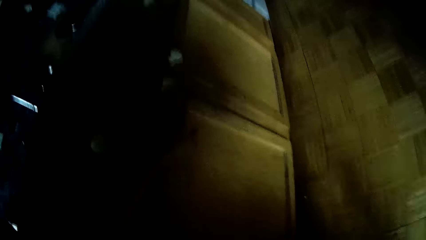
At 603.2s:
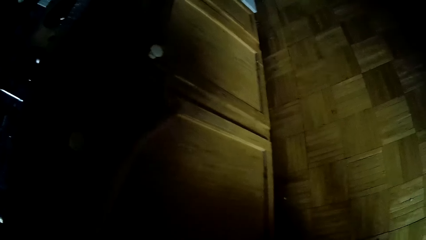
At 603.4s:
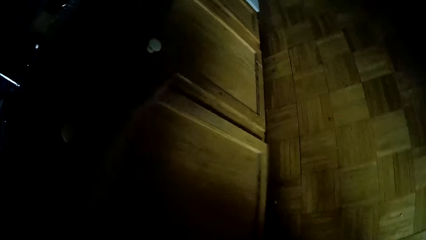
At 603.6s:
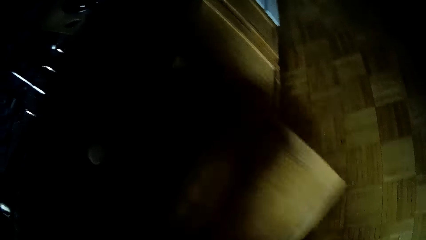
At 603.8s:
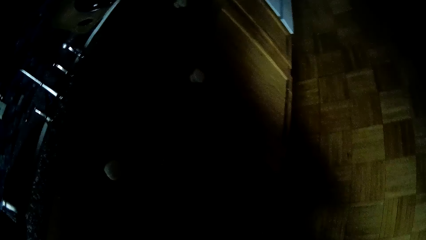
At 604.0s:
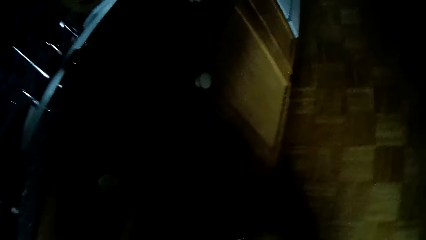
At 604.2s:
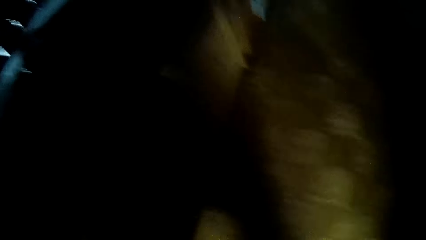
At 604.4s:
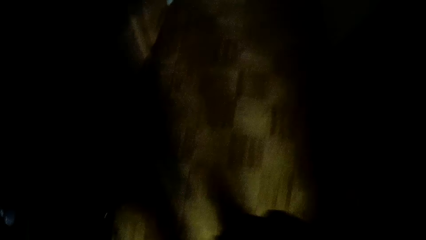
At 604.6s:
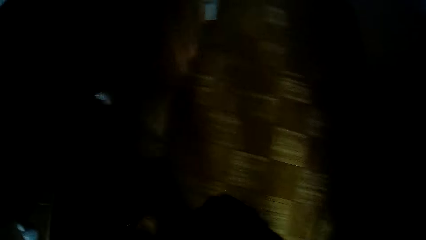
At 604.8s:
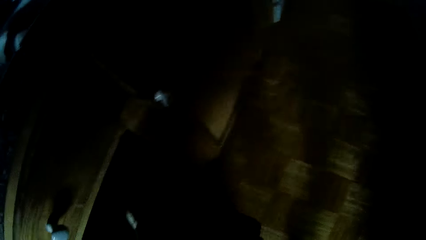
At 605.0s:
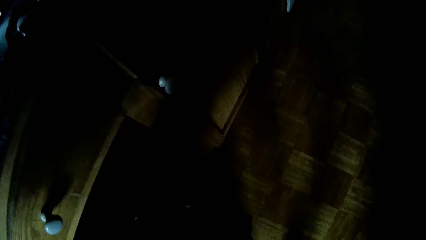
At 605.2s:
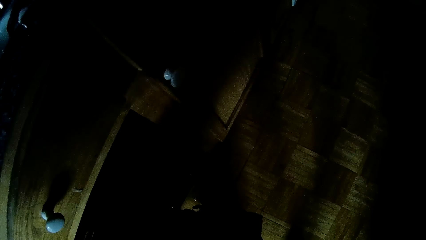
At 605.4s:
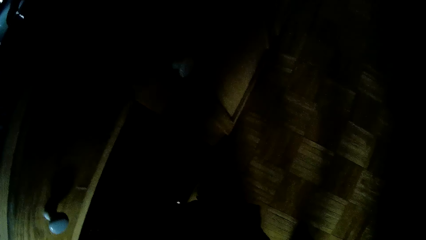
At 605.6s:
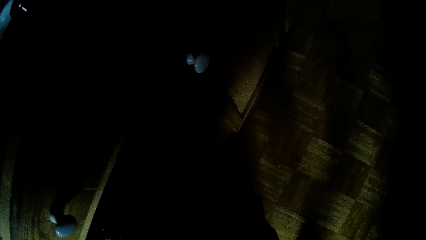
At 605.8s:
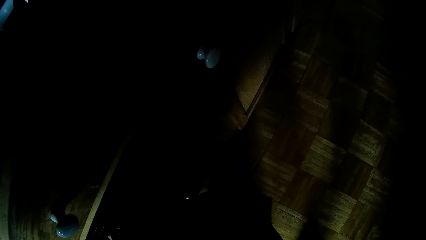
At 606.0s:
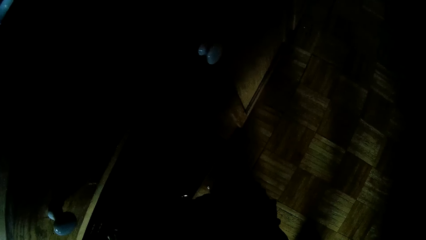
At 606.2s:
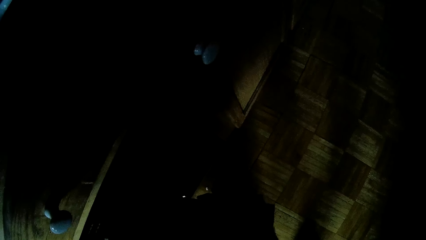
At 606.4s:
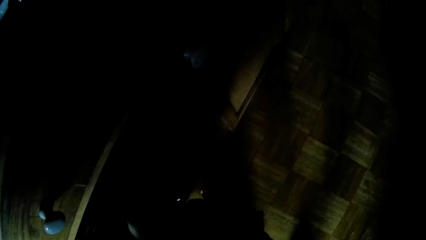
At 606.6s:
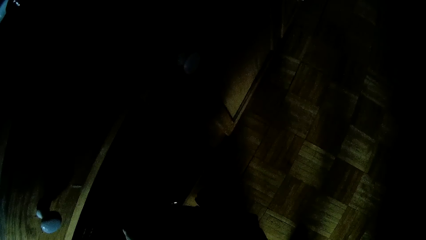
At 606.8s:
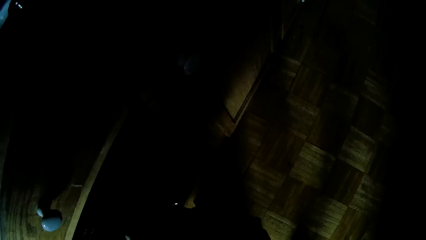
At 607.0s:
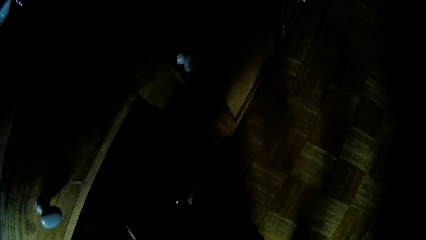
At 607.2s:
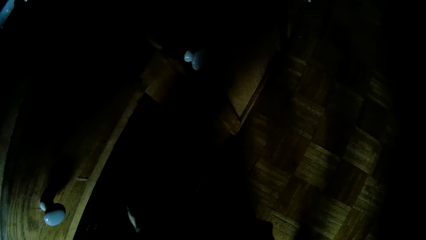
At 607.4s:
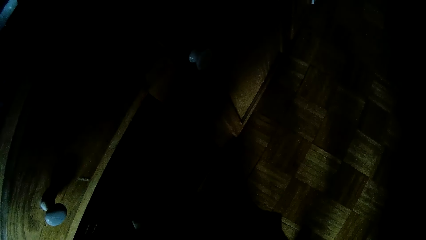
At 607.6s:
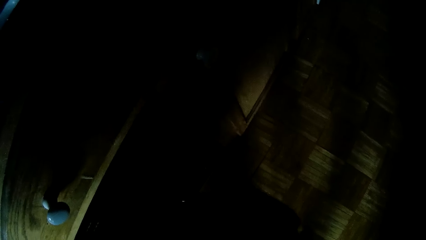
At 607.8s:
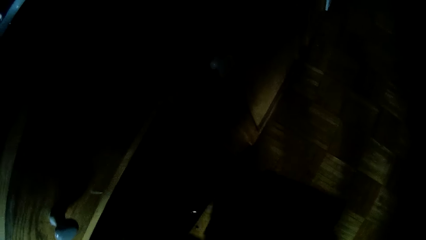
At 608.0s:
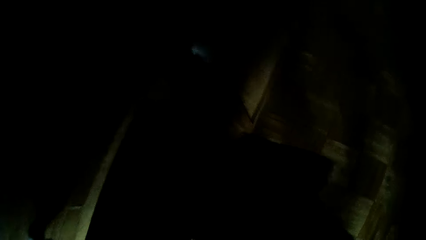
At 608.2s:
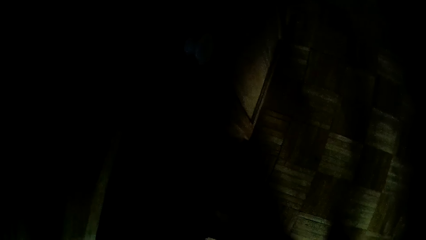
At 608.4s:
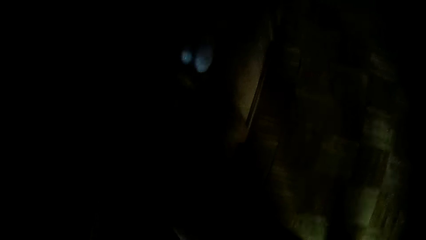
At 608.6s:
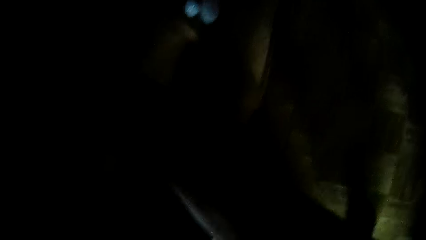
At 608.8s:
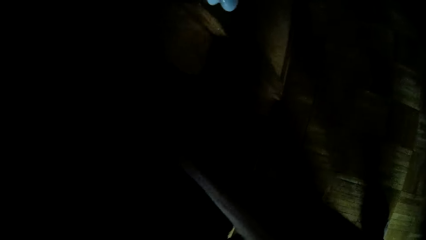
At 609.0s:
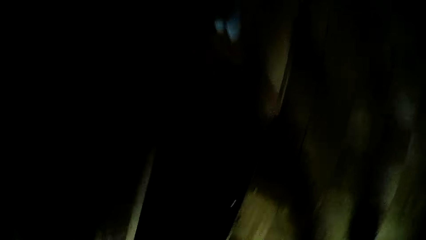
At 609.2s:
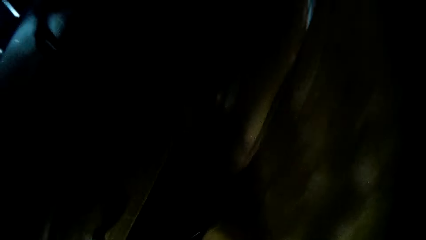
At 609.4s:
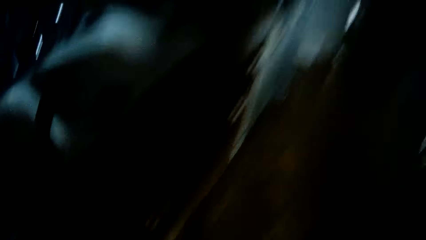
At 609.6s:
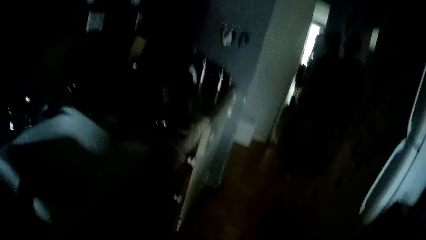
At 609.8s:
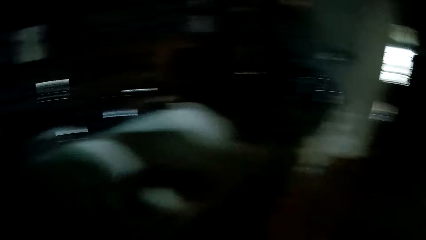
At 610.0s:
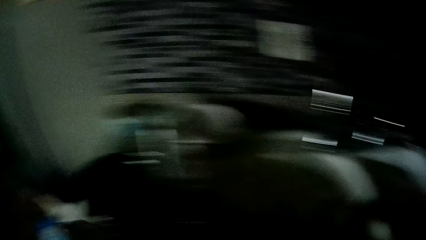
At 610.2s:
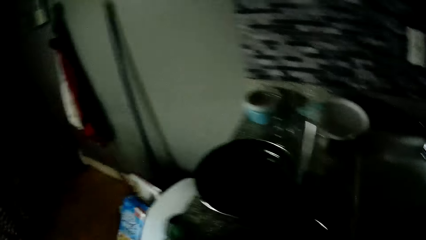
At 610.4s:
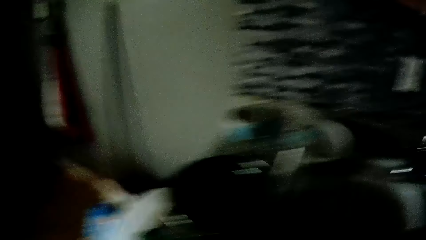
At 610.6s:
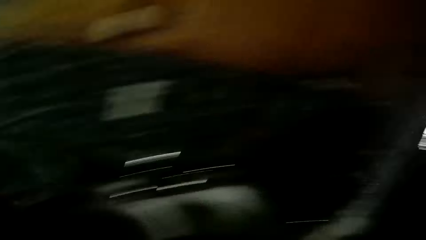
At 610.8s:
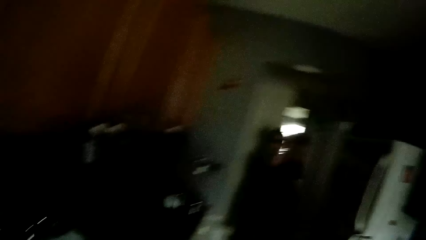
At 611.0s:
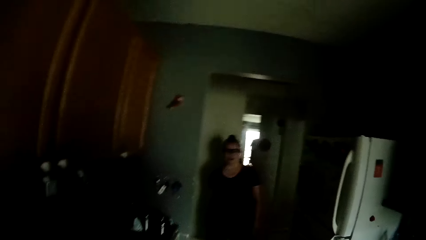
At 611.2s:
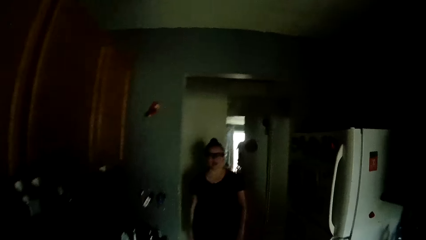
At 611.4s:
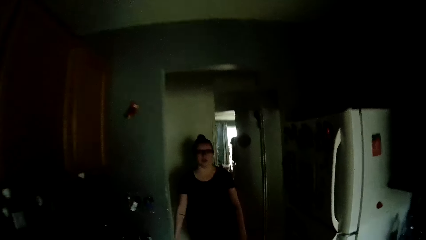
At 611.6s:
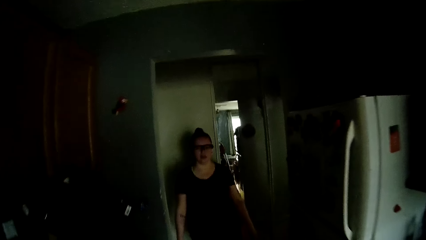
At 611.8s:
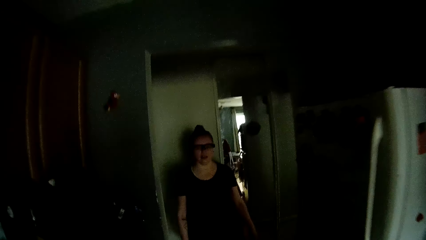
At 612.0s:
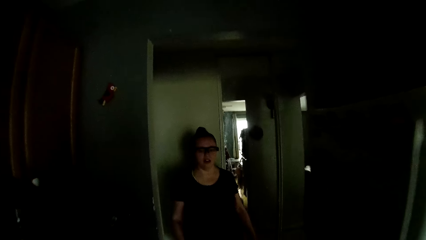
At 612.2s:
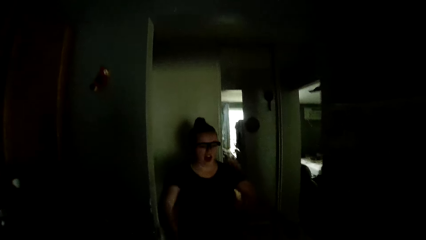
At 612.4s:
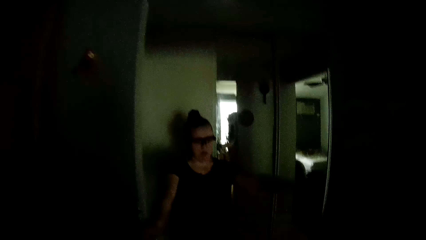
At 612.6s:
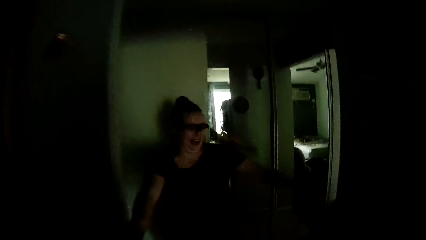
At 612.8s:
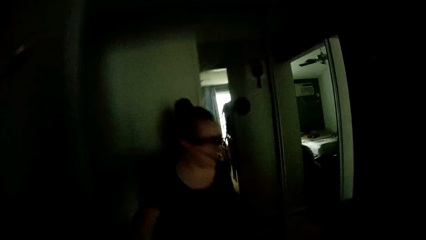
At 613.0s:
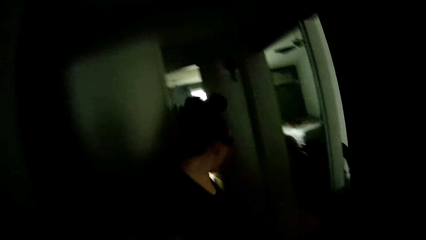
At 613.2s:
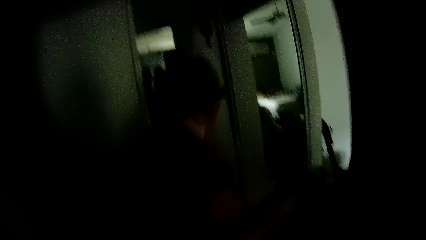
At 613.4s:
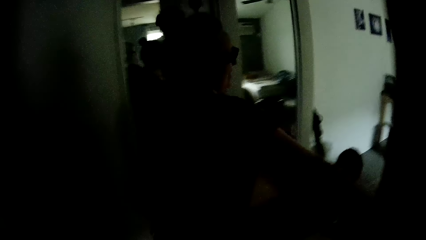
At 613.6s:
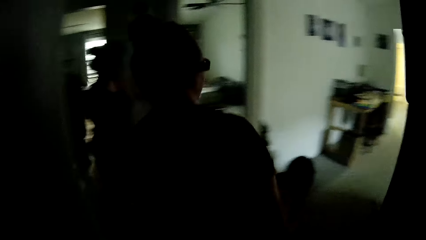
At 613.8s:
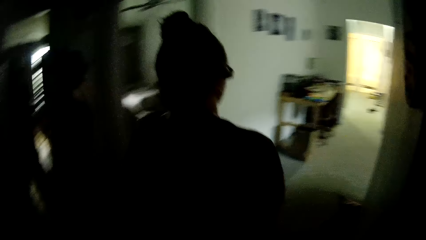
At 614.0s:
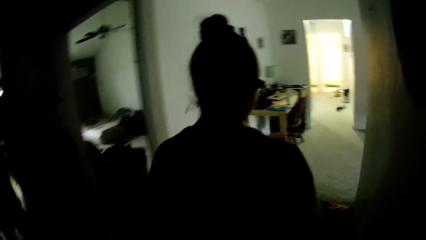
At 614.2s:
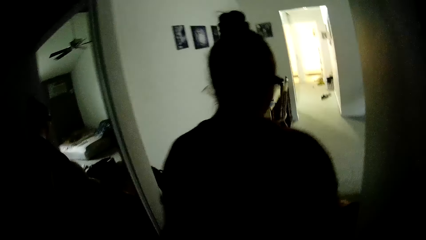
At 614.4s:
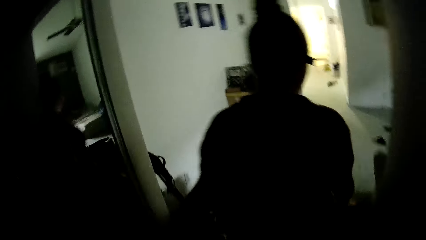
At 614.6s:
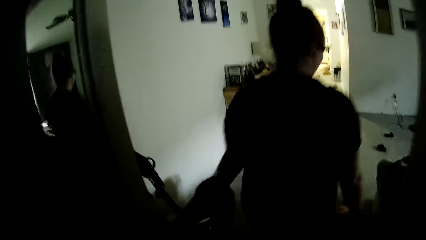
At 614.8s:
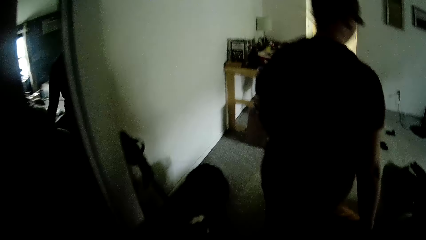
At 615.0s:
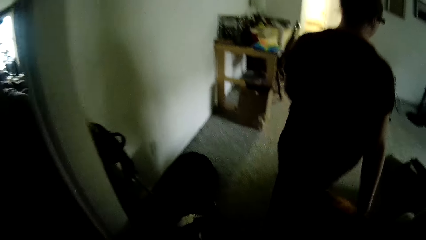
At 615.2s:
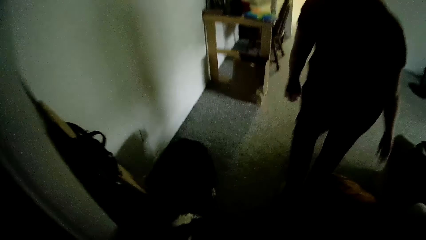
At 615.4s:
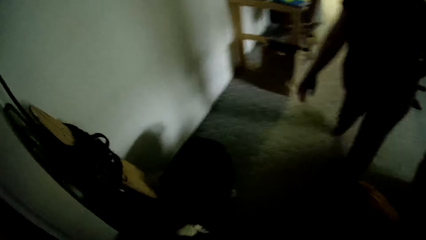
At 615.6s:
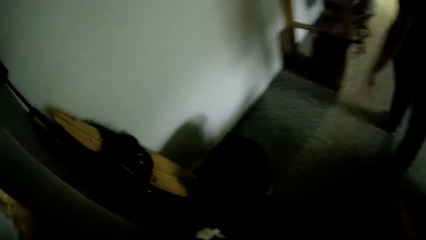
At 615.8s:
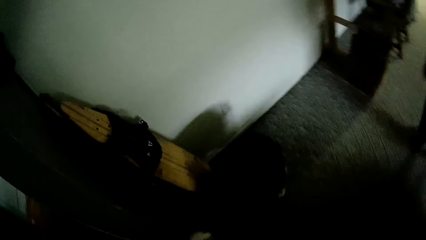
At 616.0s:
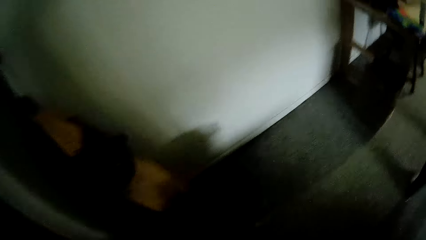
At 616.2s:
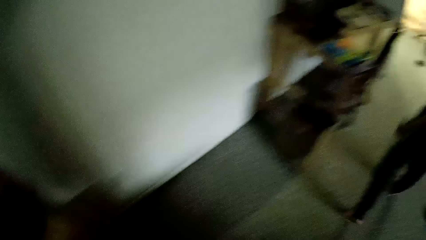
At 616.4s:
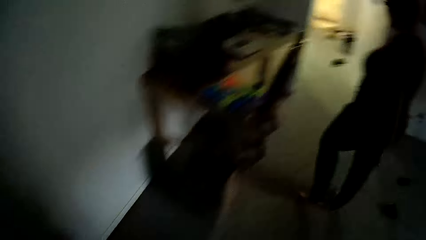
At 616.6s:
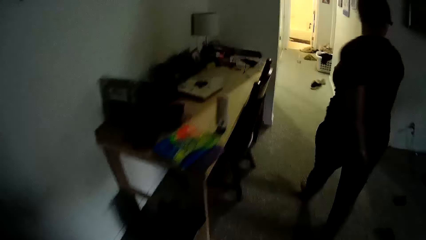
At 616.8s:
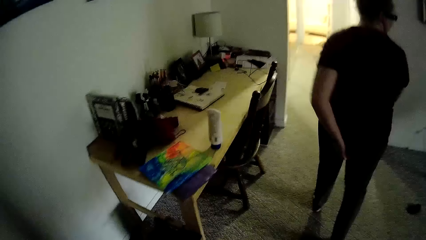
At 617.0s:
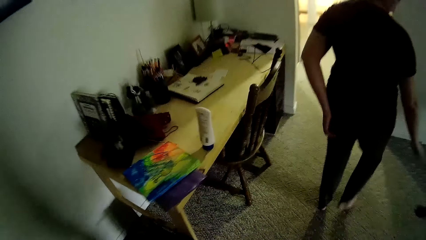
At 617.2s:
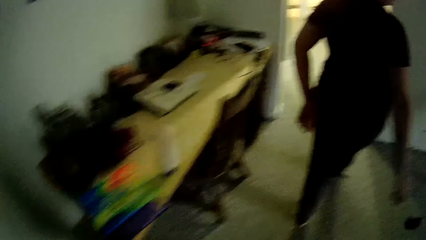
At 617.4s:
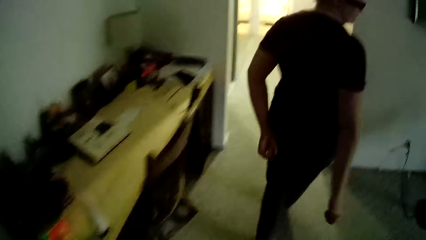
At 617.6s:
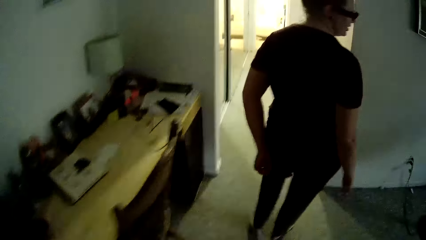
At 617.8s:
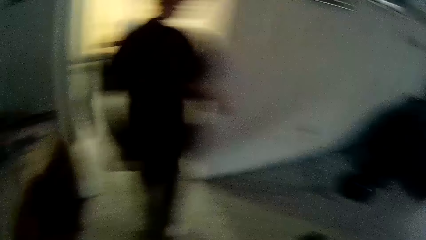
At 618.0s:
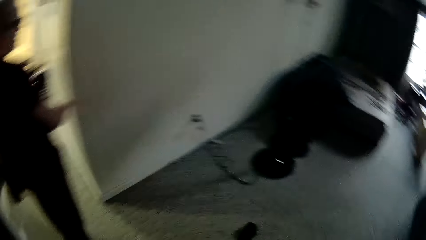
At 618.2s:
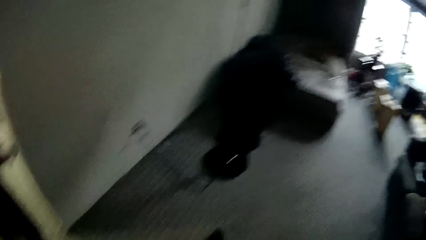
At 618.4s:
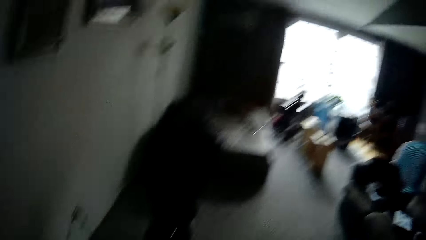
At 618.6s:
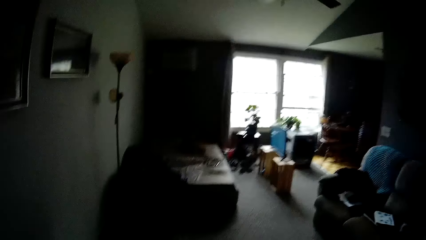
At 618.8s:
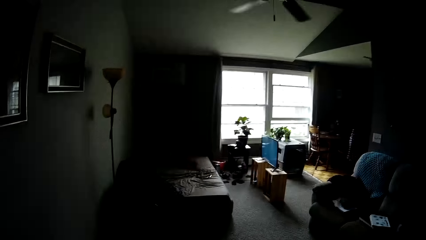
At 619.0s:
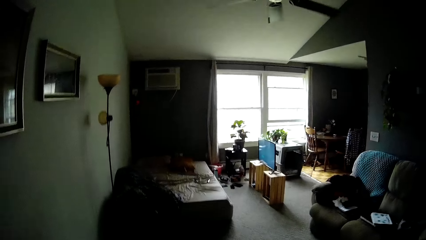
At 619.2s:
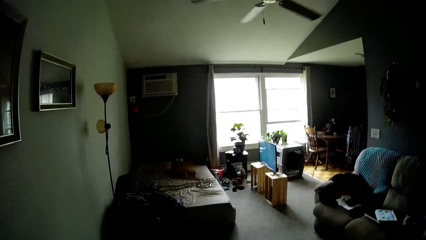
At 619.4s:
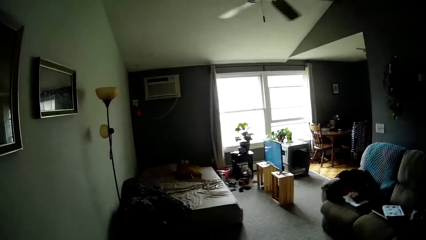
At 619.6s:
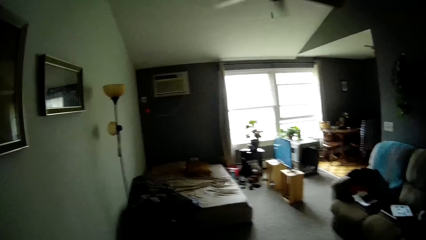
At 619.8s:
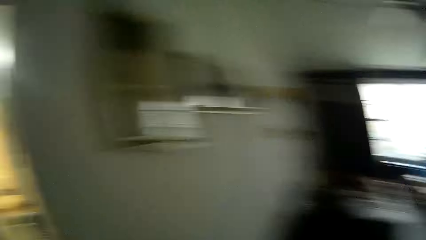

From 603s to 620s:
The camera wearer picks up a towel from the kitchen cabinet with his left hand. He walks around the house.
